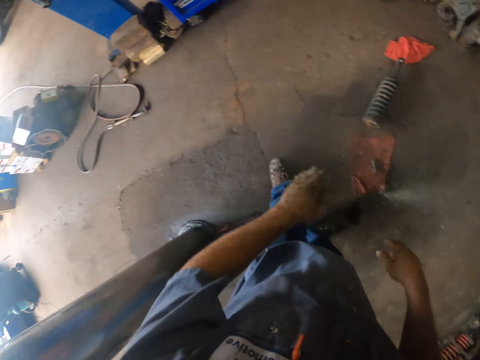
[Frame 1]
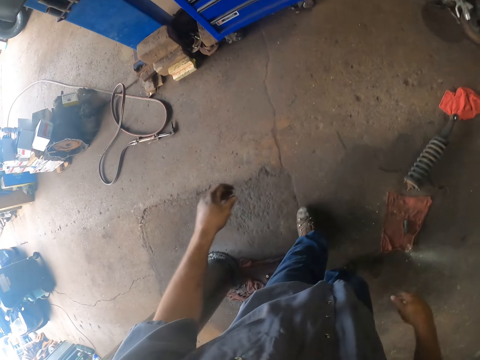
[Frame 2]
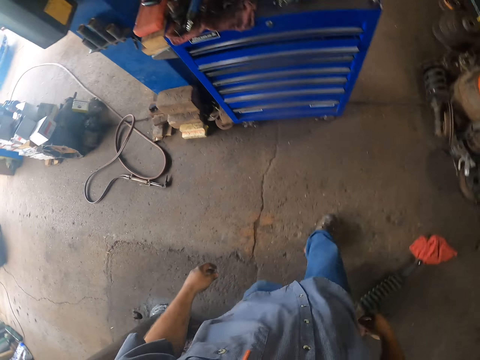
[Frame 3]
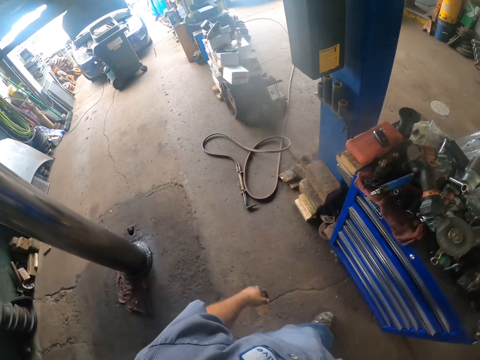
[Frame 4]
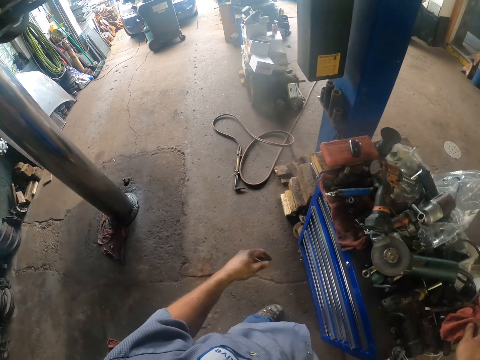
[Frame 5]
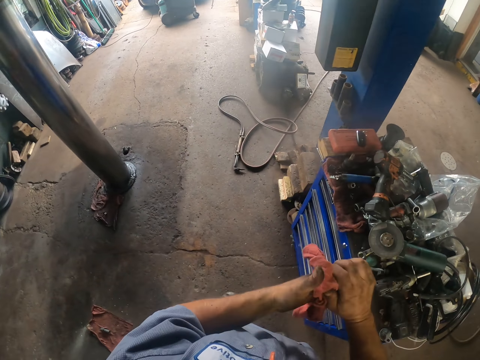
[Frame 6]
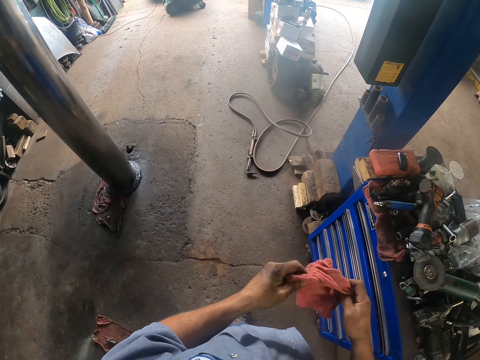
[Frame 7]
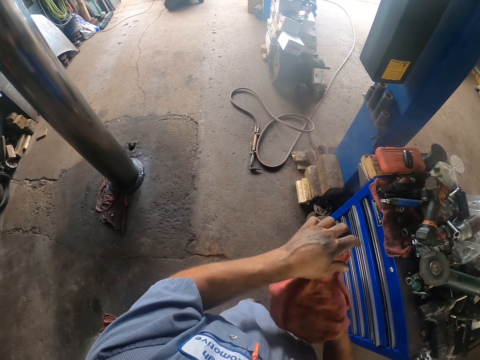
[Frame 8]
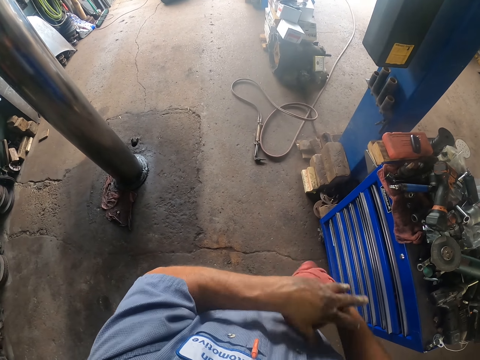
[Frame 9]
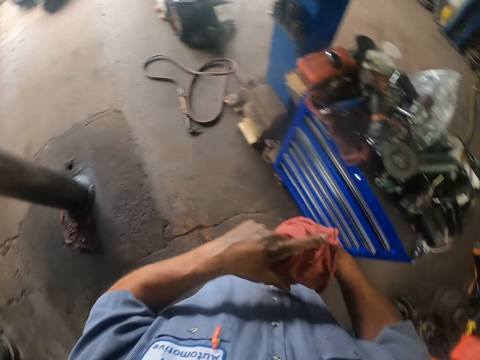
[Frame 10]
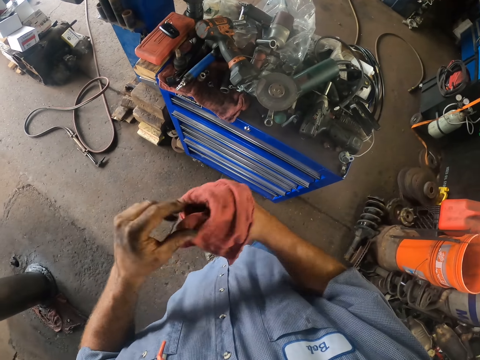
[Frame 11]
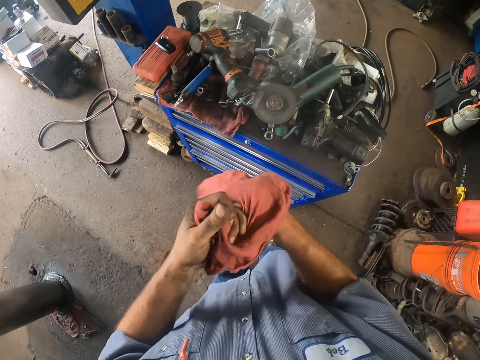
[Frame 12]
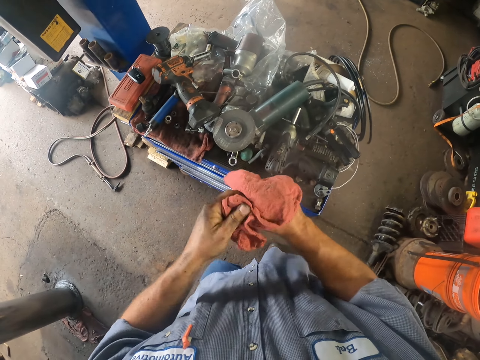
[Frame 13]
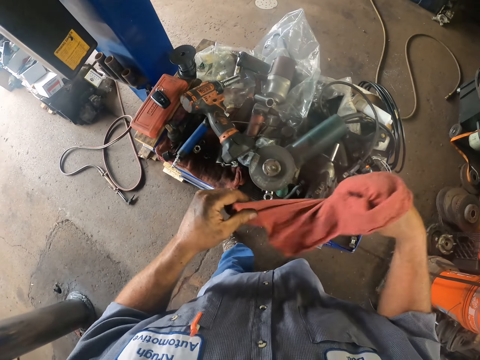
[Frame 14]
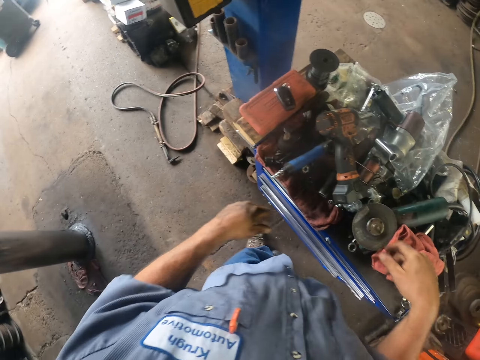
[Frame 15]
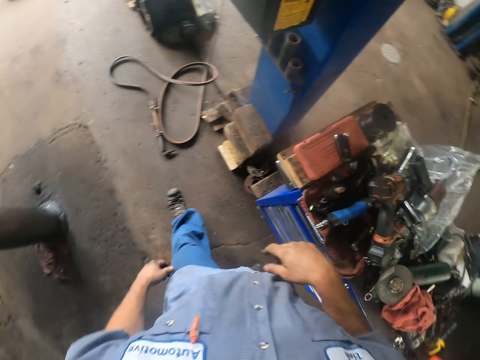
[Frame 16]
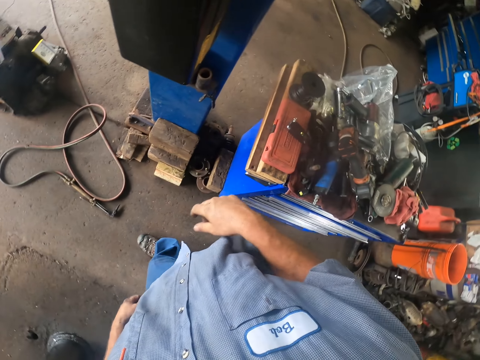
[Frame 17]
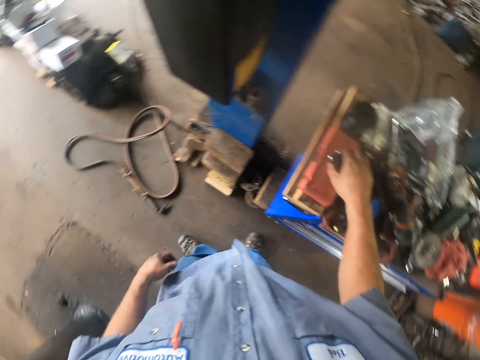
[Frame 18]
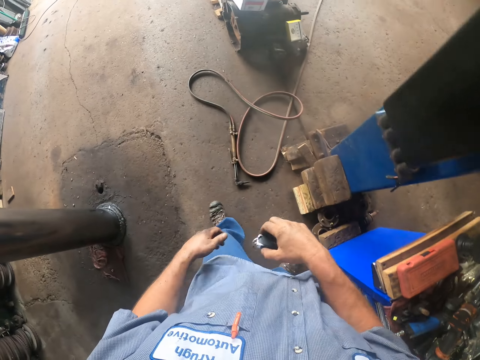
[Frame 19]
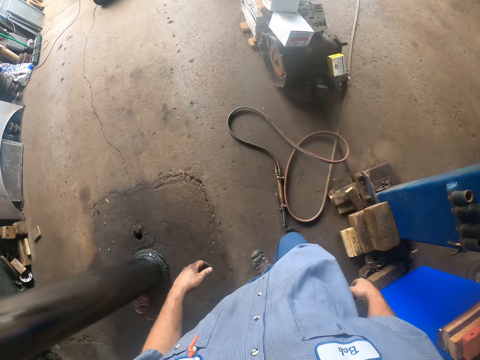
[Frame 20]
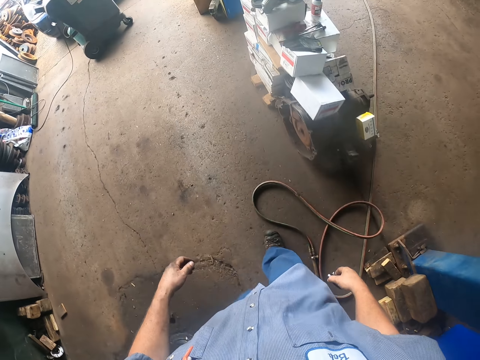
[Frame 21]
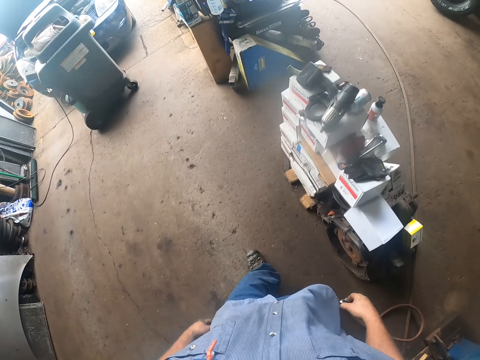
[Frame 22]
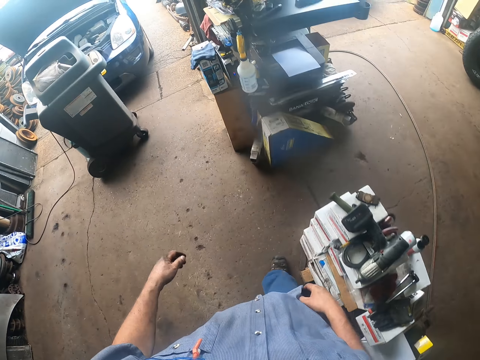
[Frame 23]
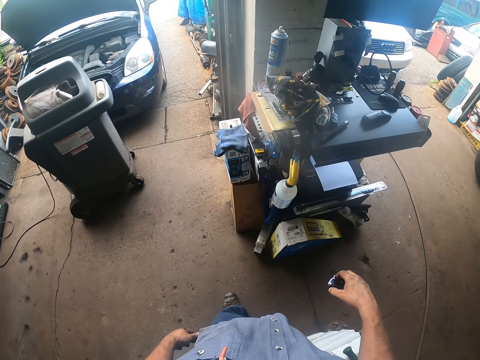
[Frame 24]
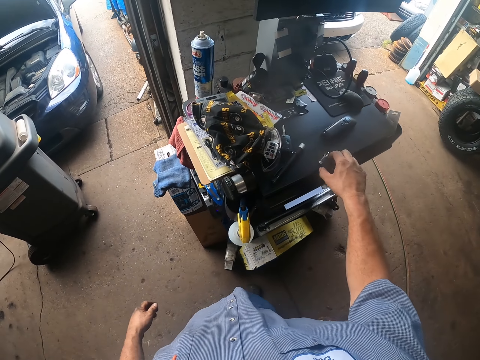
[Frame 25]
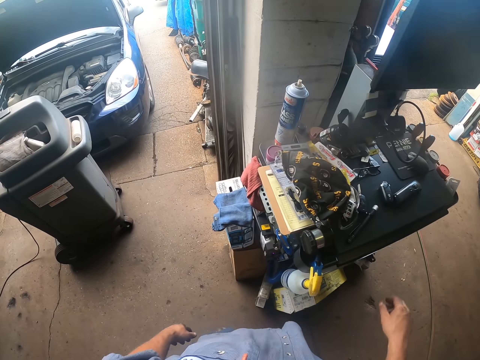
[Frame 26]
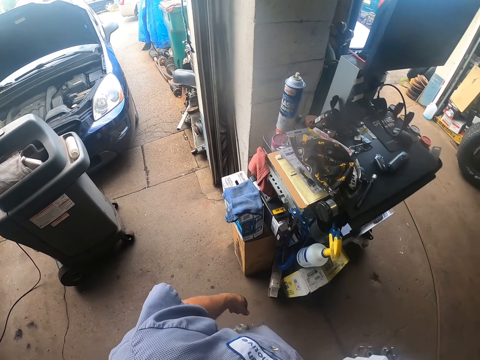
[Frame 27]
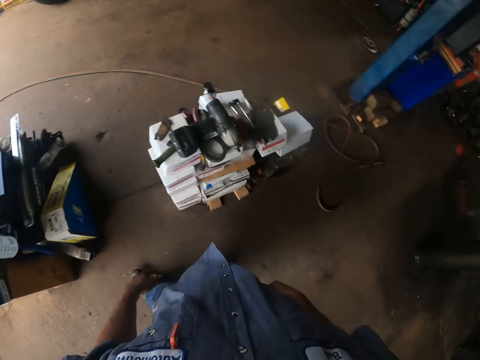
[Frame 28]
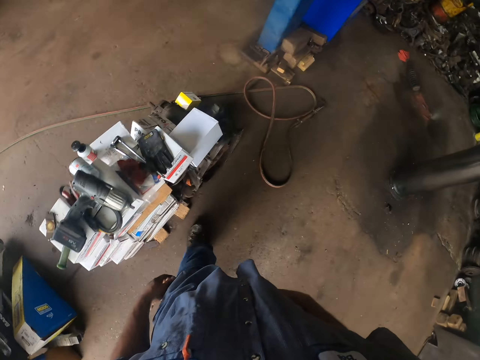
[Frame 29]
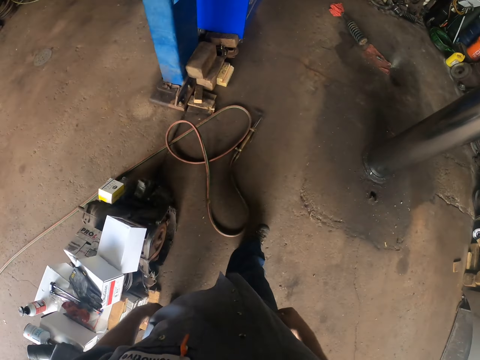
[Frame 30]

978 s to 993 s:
The camera wearer picks up a wiping cloth or rag. They wipe their hands with the rag. They put the rag on the tool box. They take a car key from the tool box. They put the car keys on the shelf.

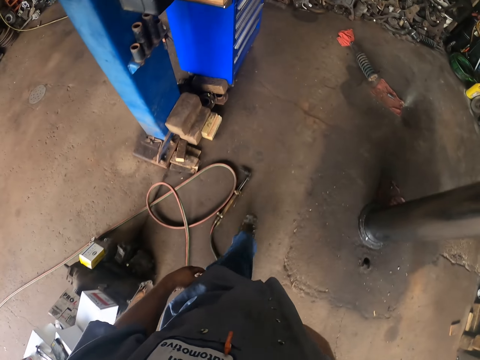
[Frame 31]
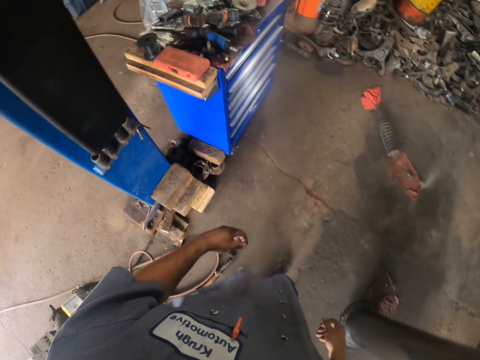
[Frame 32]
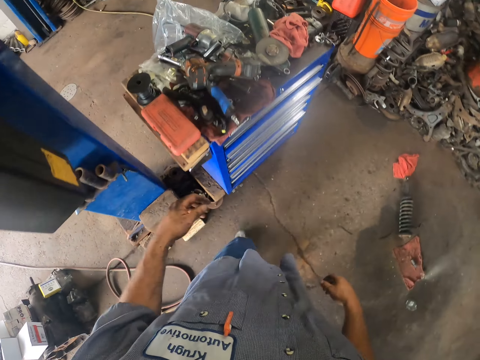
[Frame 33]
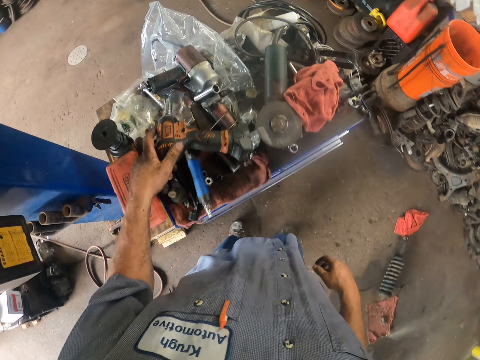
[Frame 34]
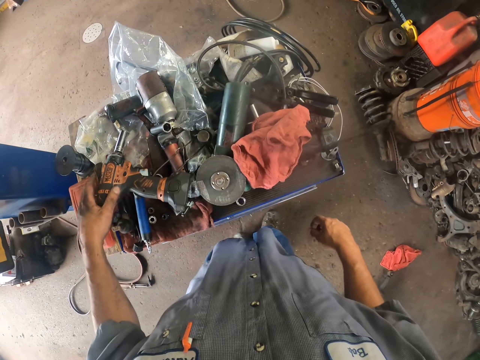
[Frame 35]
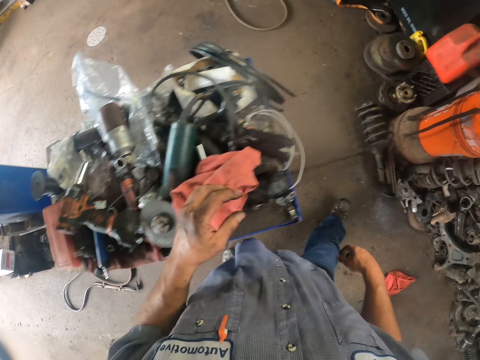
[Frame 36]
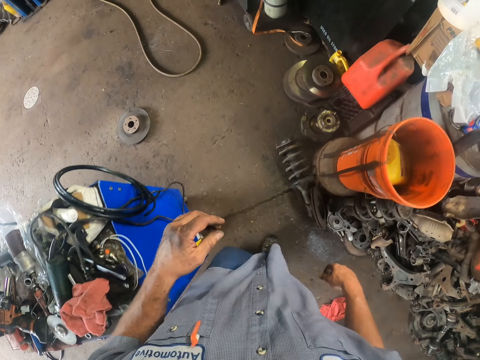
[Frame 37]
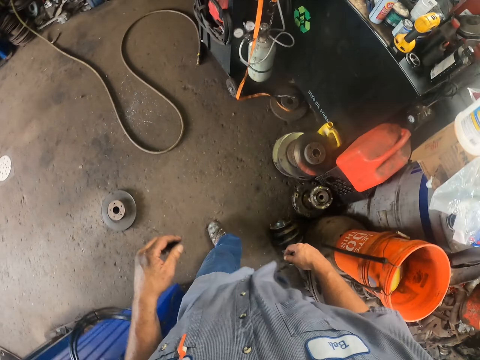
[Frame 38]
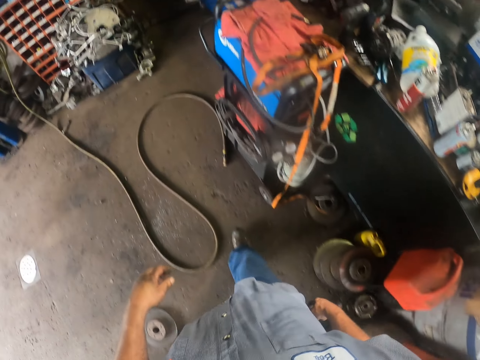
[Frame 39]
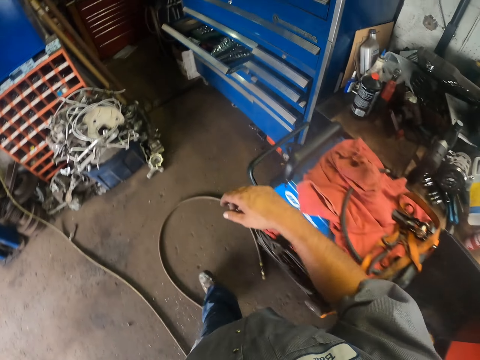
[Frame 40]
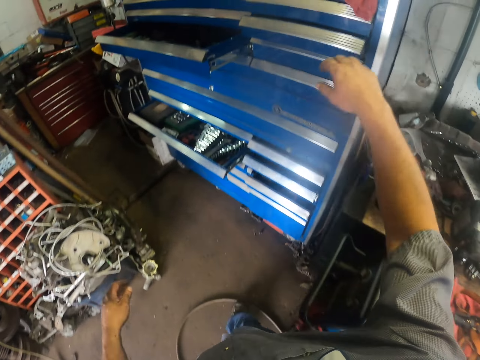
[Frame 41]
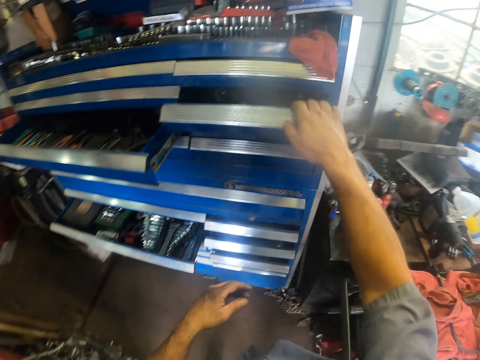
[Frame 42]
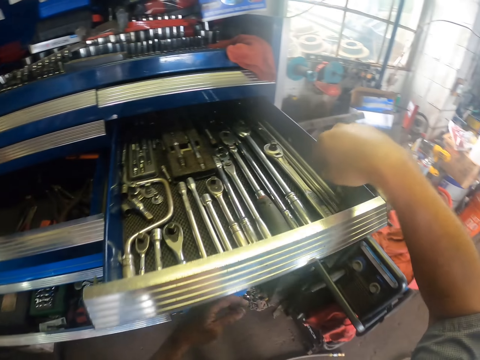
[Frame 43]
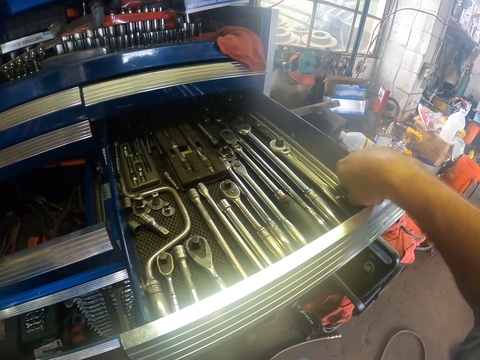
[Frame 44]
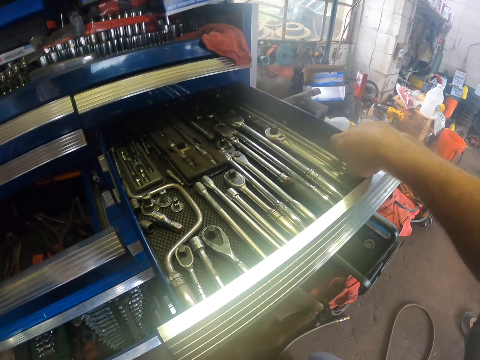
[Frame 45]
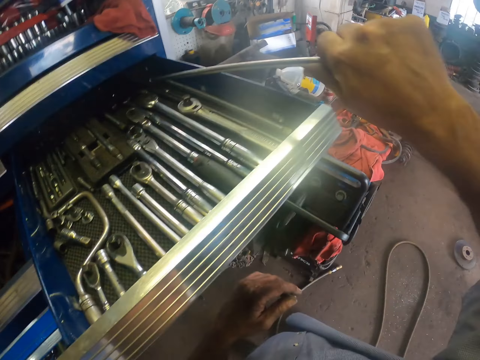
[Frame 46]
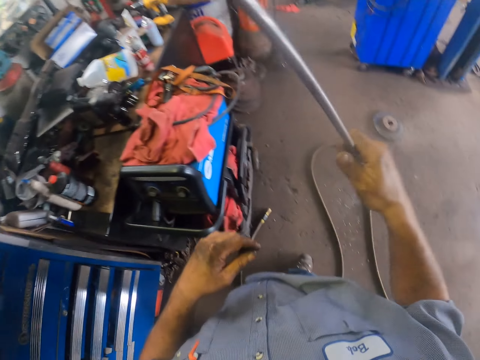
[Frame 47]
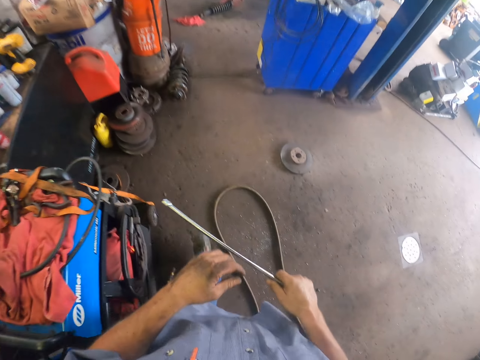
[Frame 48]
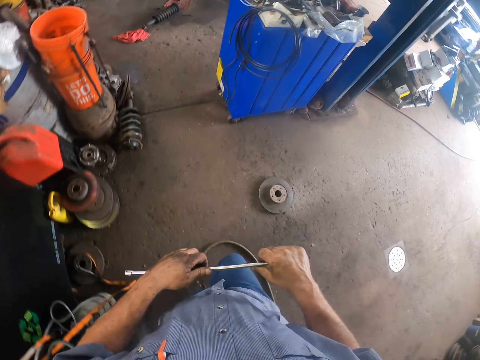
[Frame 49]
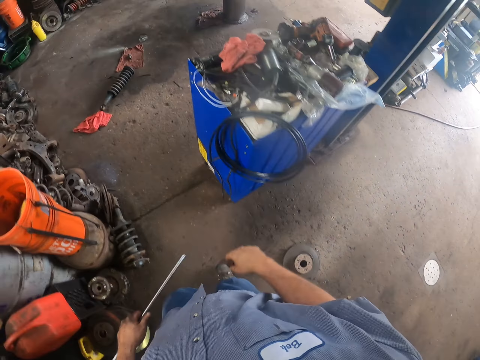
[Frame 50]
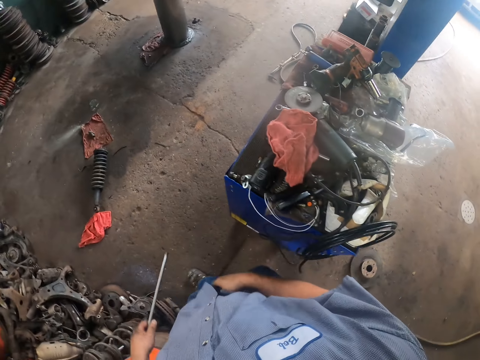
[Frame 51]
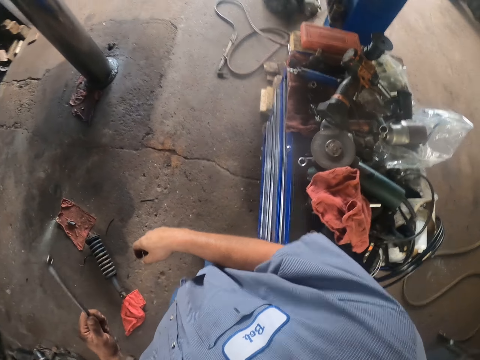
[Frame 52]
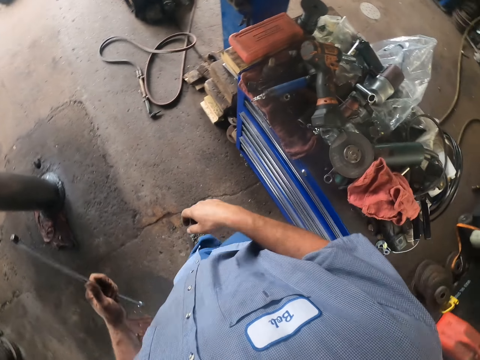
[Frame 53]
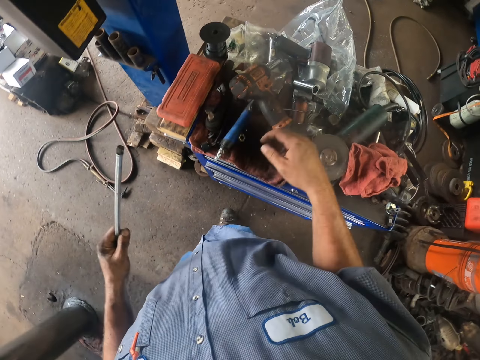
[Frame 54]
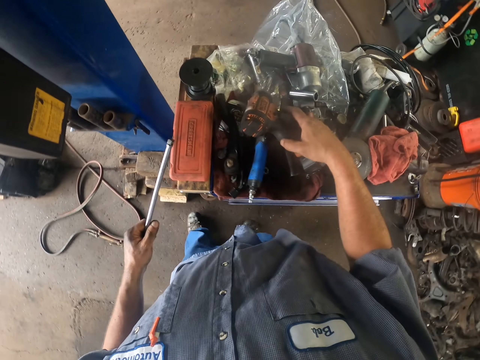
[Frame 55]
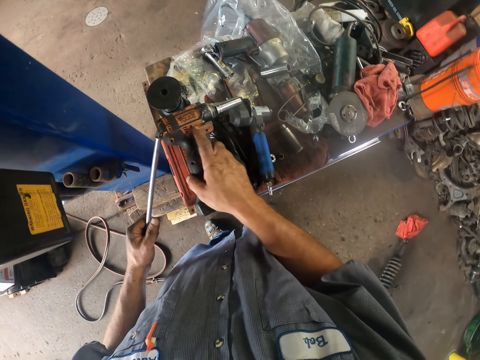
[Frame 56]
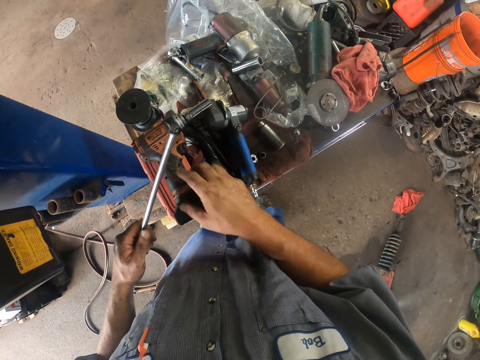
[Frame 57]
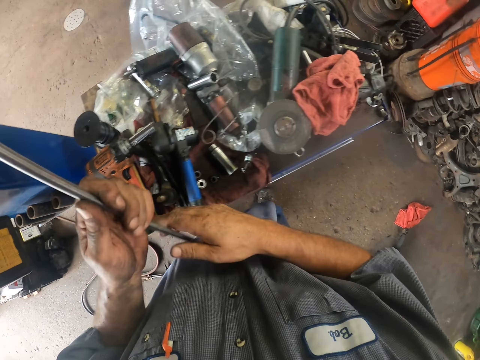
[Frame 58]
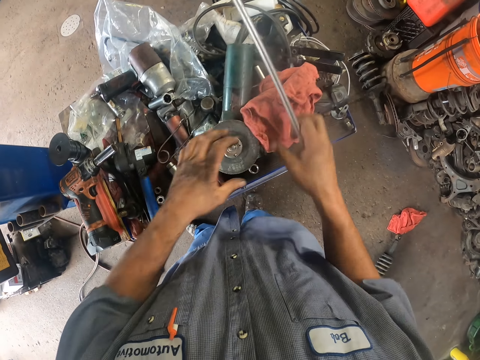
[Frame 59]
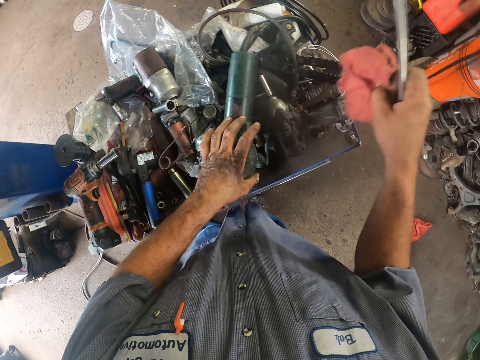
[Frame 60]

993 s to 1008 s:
The camera wearer touches a hand drill. They open the tool box. They take an iron rod from the tool box. They take the wrench from the table and put the wrench at the side of the table. They pick up a wiping cloth.
